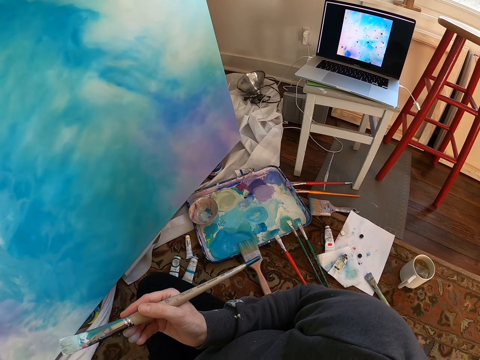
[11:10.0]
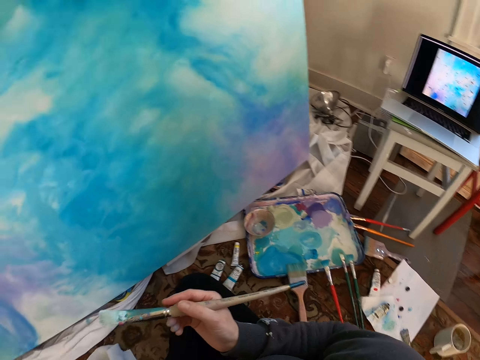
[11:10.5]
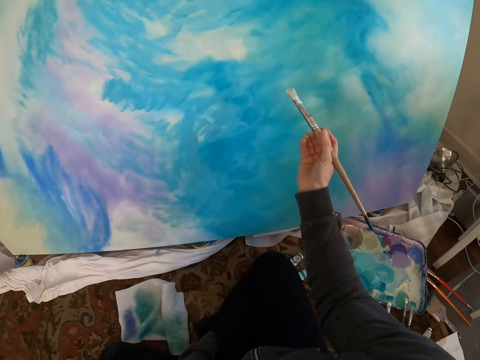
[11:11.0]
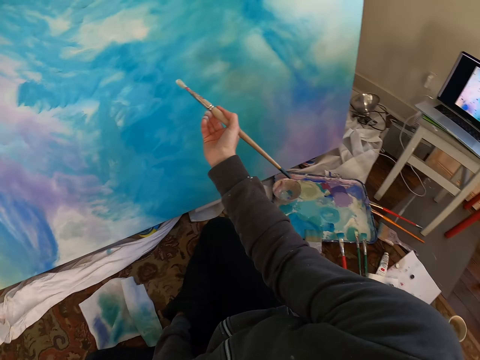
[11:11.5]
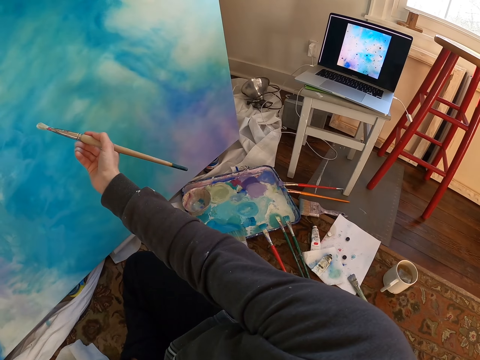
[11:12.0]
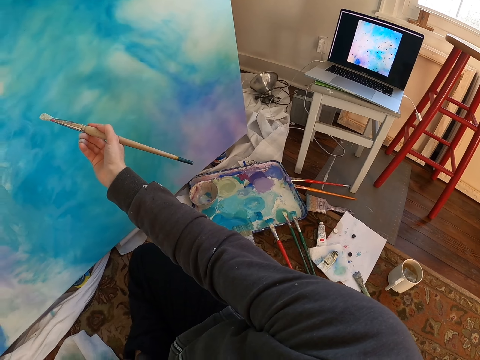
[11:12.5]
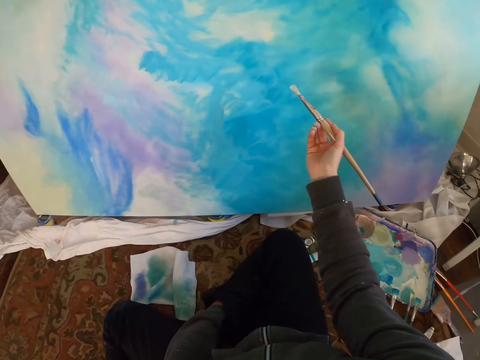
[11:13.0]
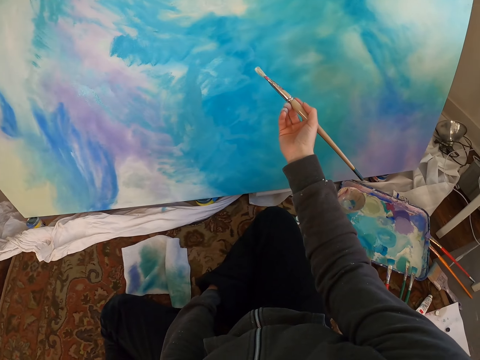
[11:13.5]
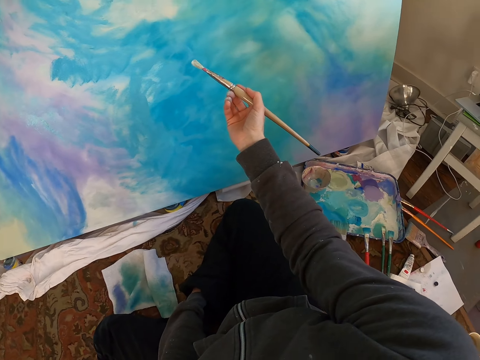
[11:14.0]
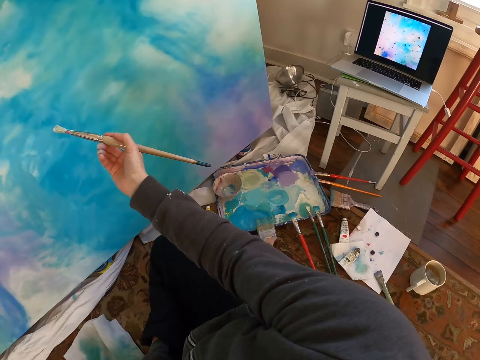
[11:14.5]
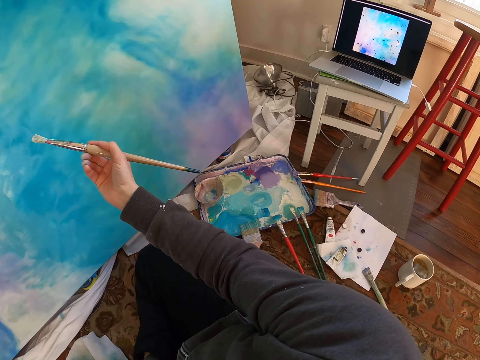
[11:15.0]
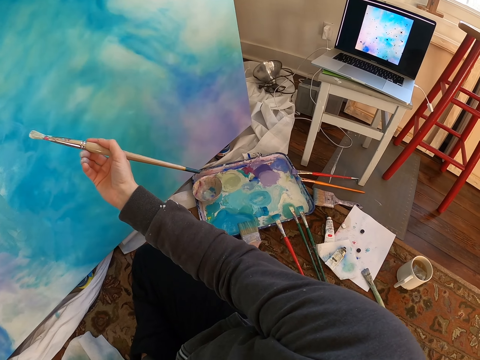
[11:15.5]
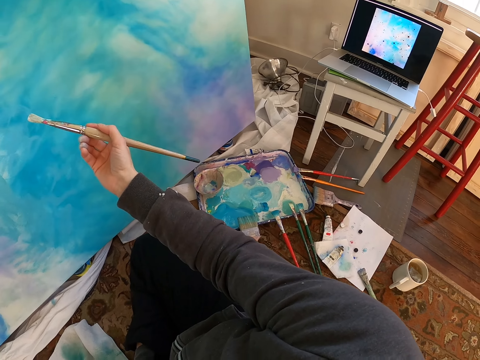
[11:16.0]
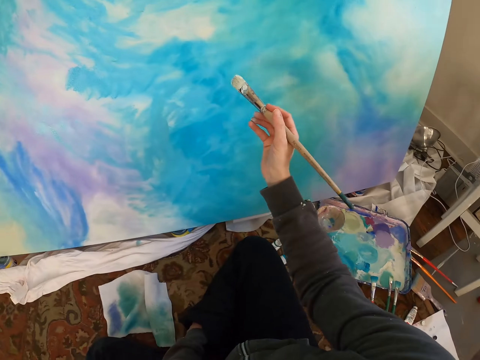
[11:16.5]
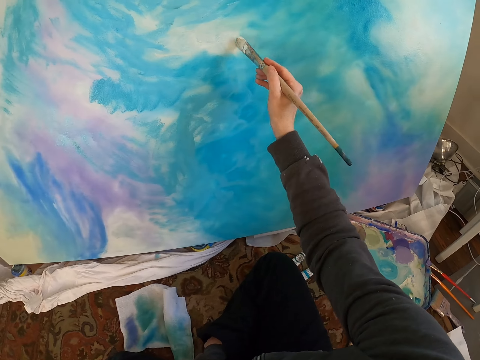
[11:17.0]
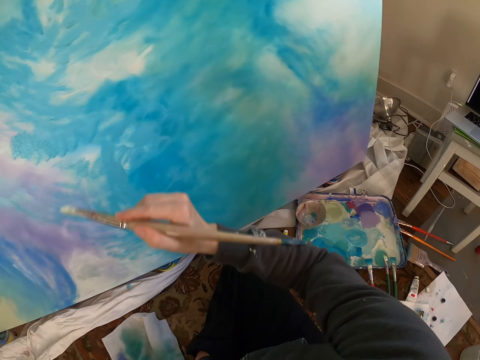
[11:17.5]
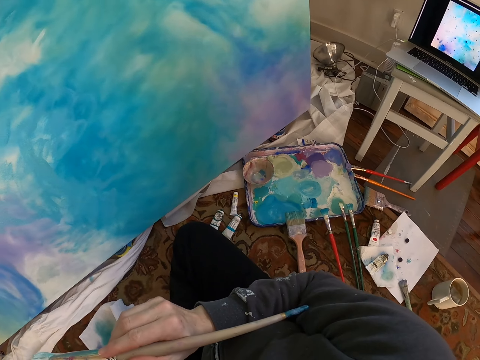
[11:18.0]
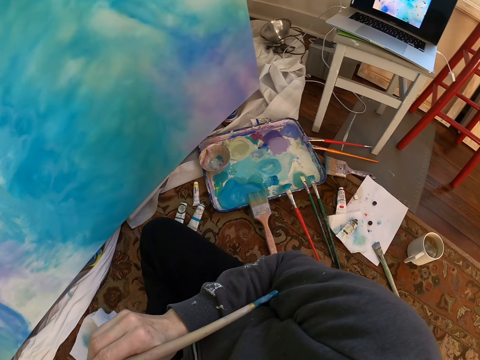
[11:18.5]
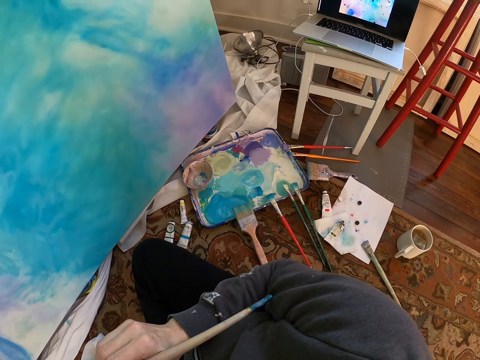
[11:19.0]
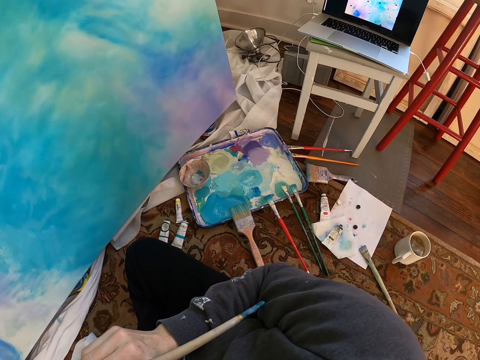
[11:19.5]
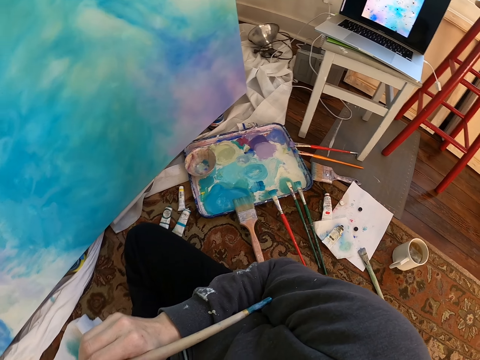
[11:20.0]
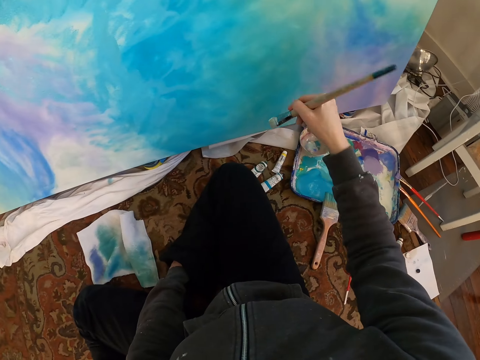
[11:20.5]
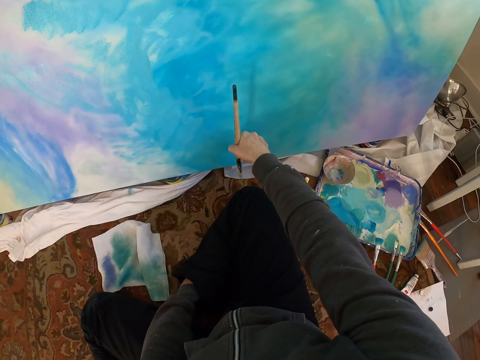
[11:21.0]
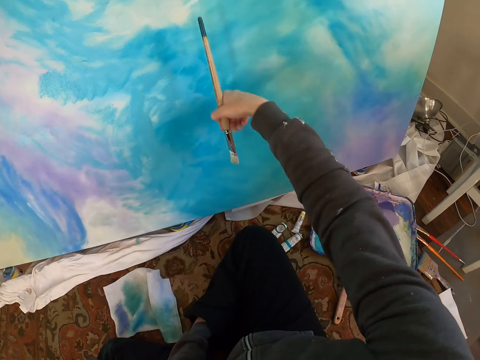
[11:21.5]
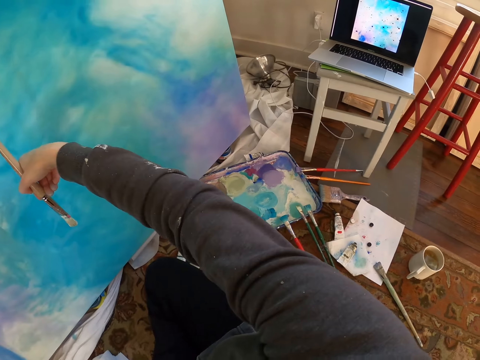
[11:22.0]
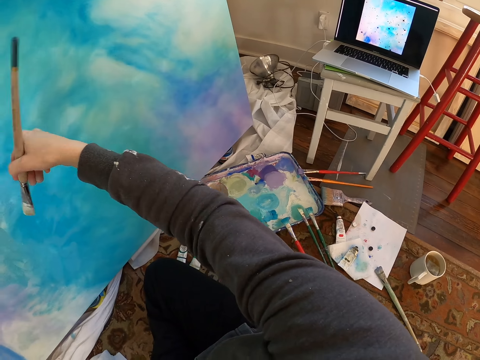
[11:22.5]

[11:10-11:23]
The camera wearer looks around. They point the paint brush on a painting. They stare at a laptop, stare at the painting, and stare at the laptop. They paint the painting. They lift the brush and stare at the laptop. They move a hand next to the painting and move the brush.

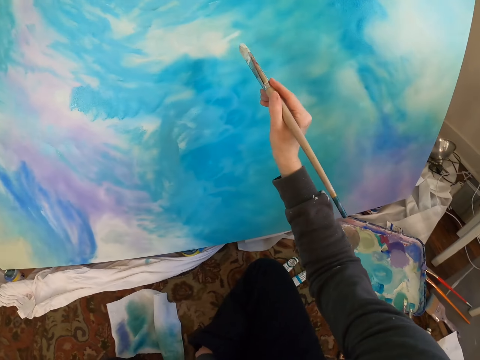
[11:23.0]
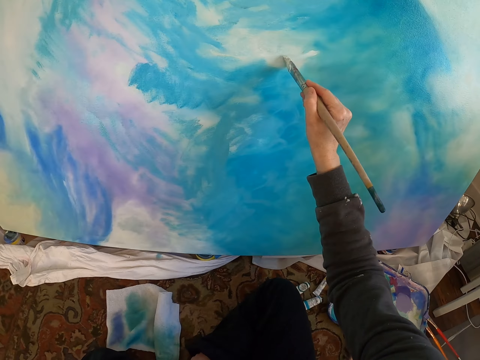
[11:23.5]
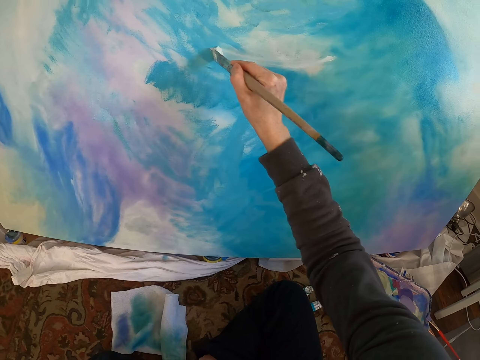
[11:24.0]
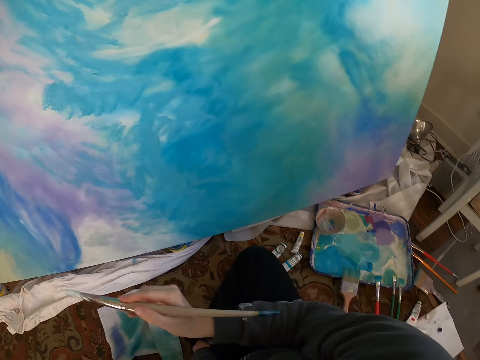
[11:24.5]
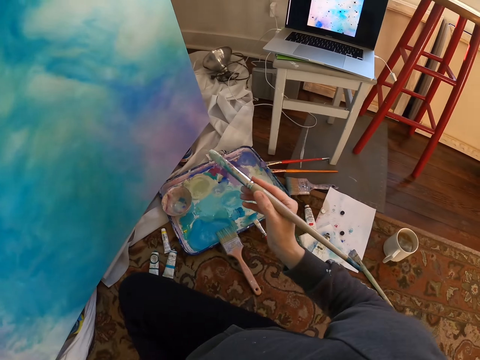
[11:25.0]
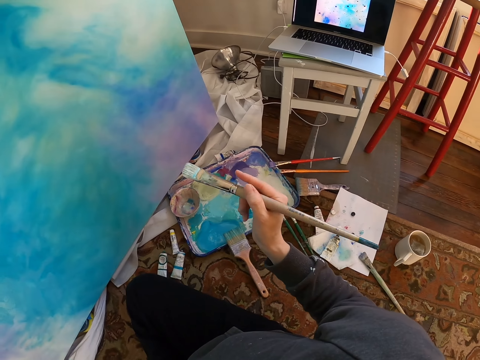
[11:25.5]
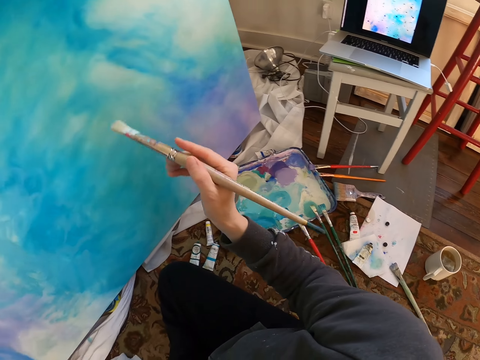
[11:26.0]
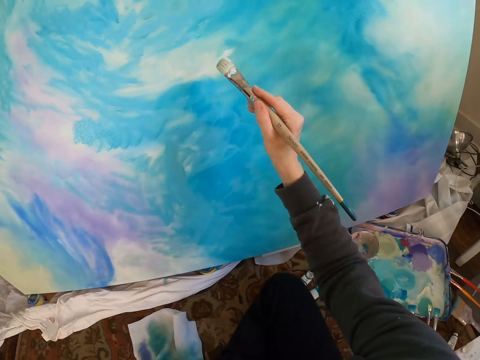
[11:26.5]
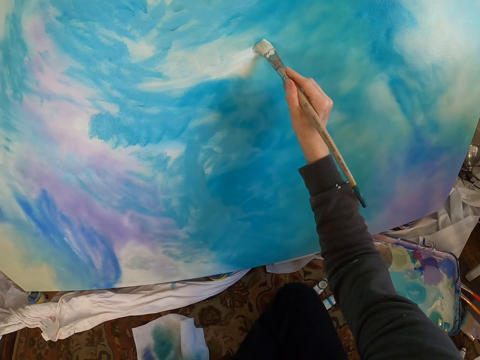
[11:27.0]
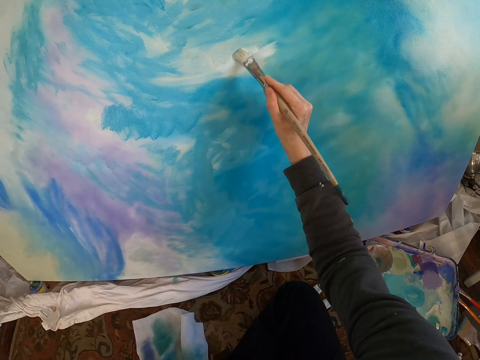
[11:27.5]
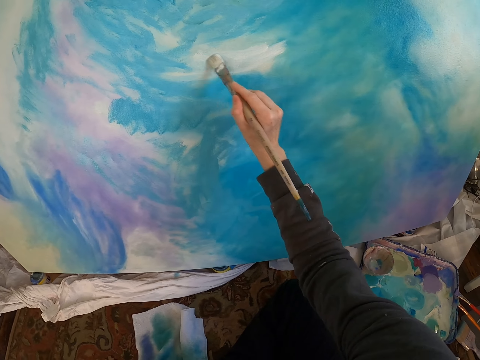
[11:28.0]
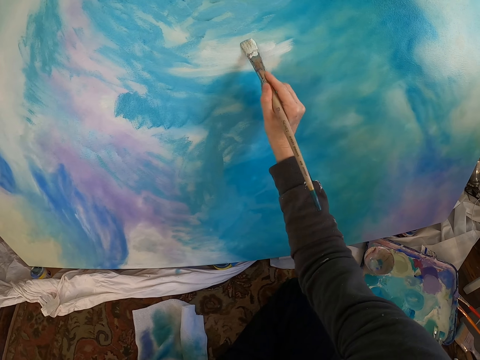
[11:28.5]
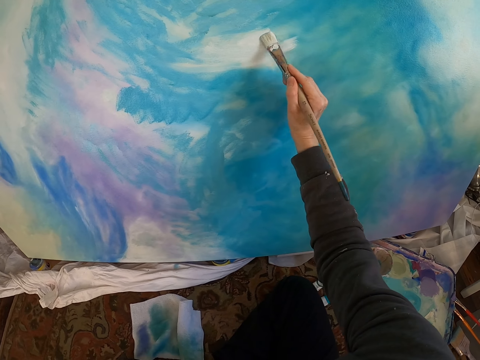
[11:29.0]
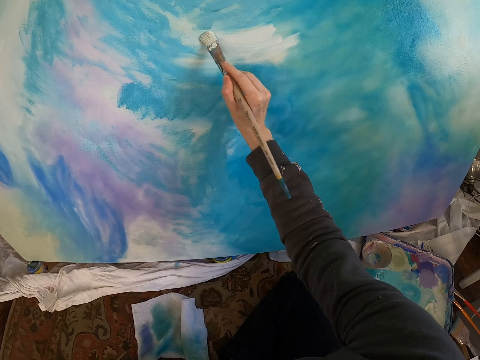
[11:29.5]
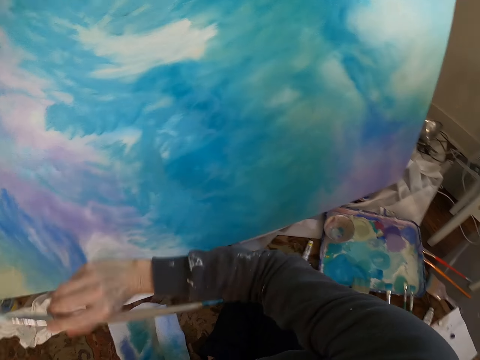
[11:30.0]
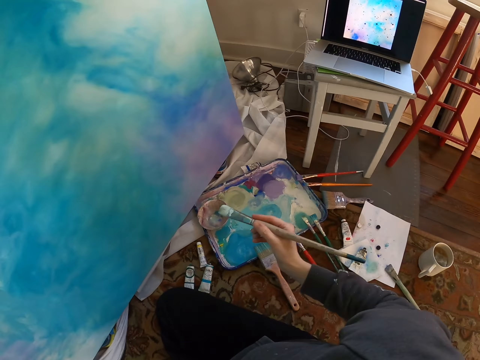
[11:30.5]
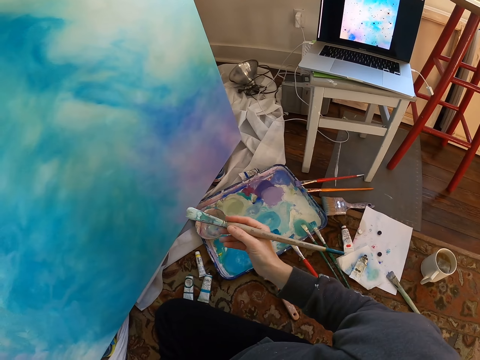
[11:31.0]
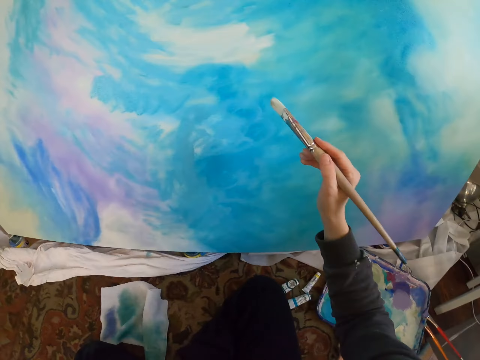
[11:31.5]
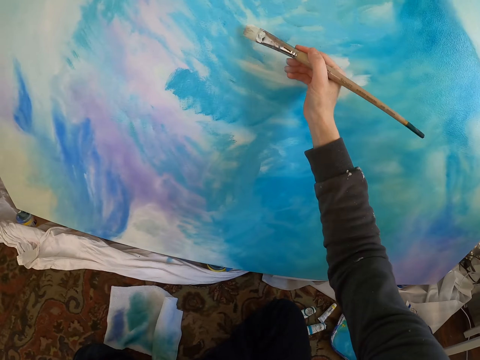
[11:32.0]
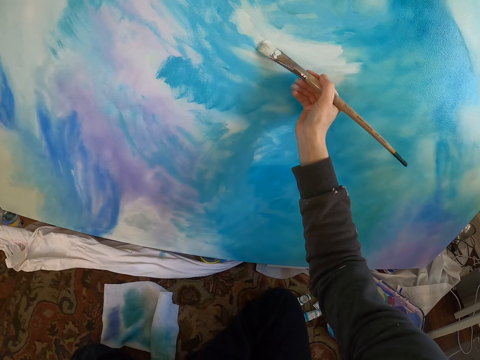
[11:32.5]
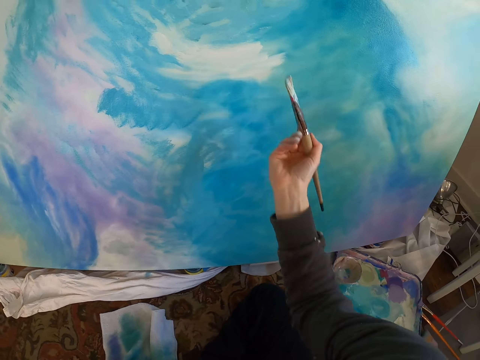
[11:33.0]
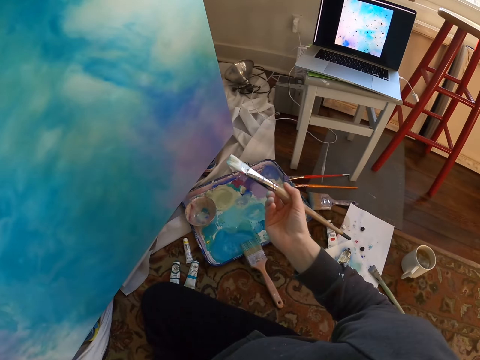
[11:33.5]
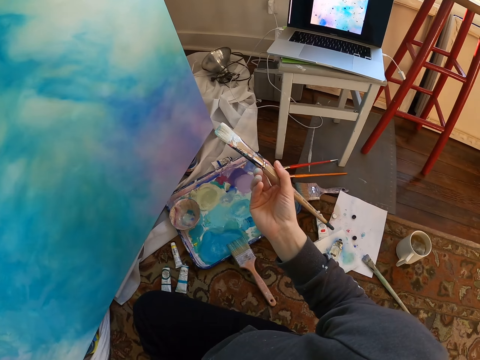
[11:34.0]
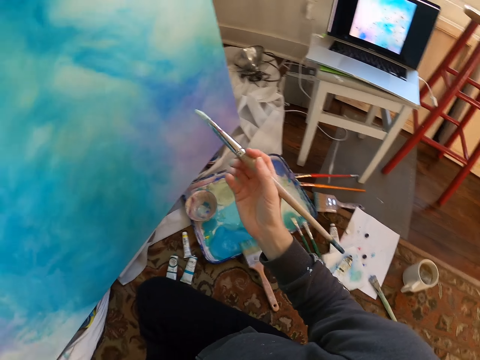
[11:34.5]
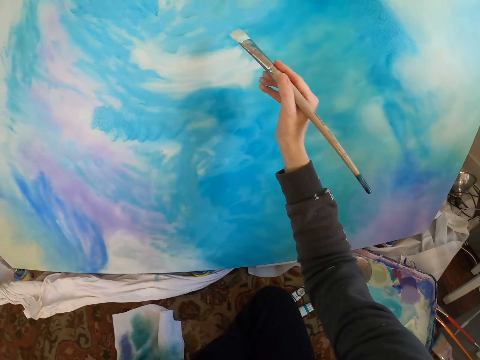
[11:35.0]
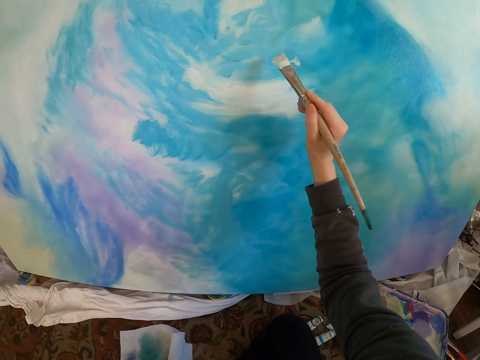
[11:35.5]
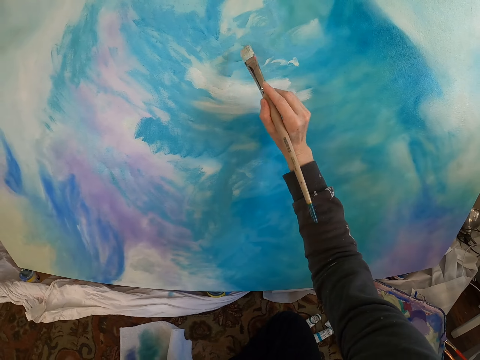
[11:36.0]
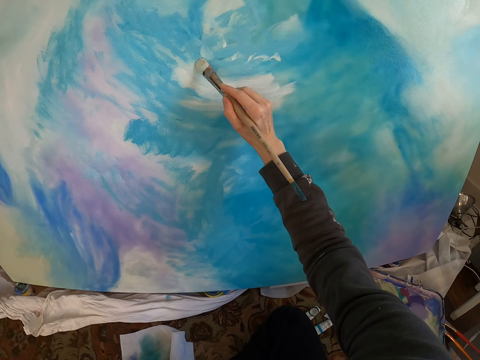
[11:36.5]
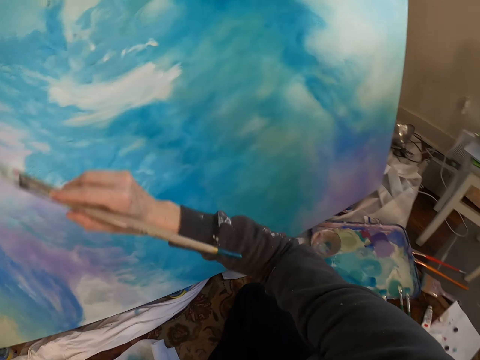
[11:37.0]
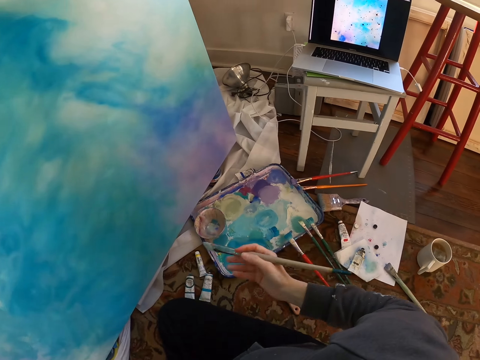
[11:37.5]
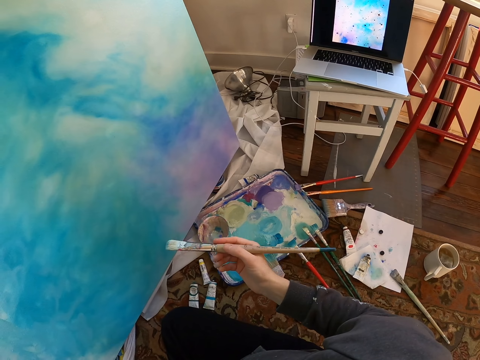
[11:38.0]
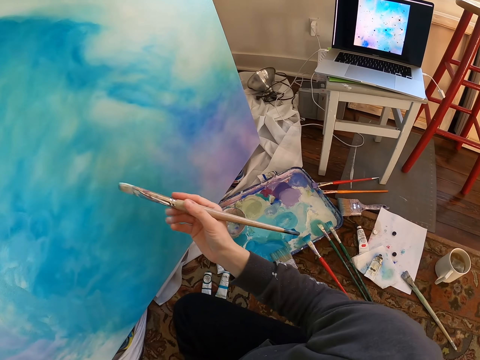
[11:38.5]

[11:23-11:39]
The camera wearer draws a curve on the painting. They lift the brush. They stare at a laptop. They paint the painting. They lift the brush and stare at the laptop. They paint the painting. They lift the brush. They stare at the laptop. They paint the painting. They lift the brush. They stare at the laptop.
